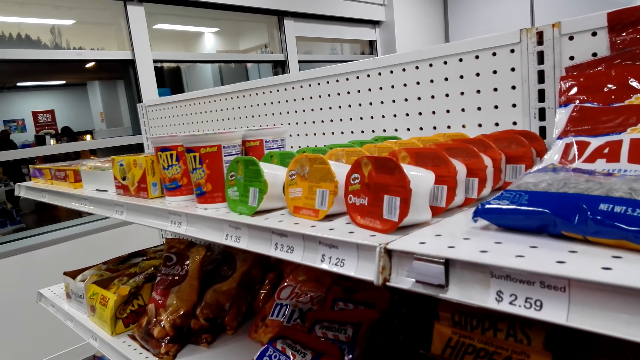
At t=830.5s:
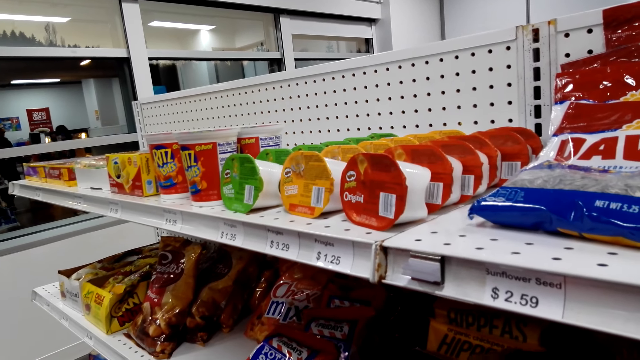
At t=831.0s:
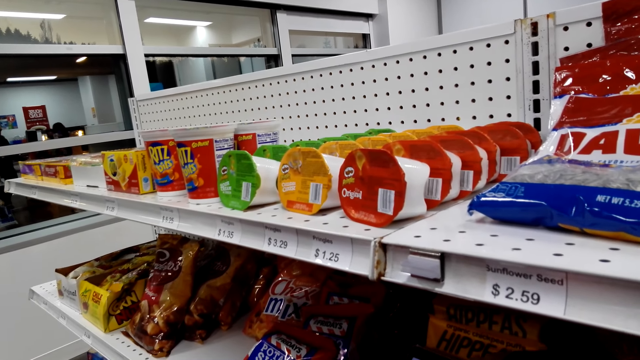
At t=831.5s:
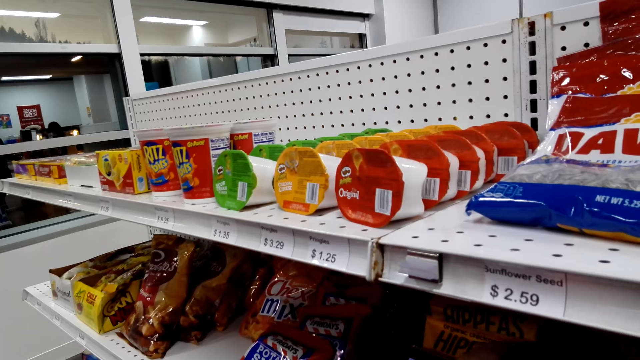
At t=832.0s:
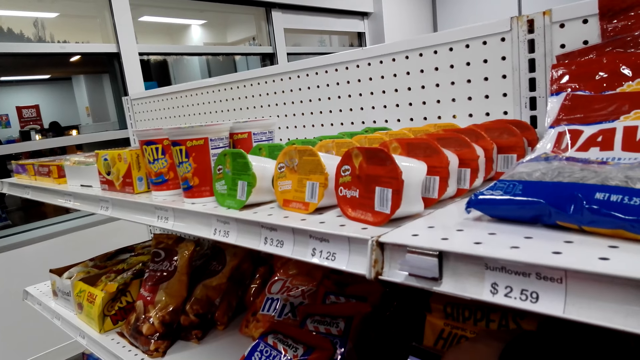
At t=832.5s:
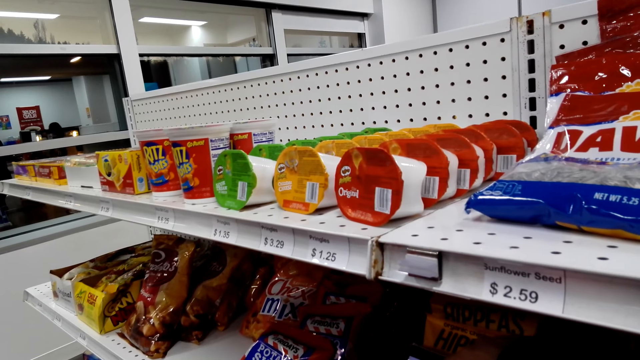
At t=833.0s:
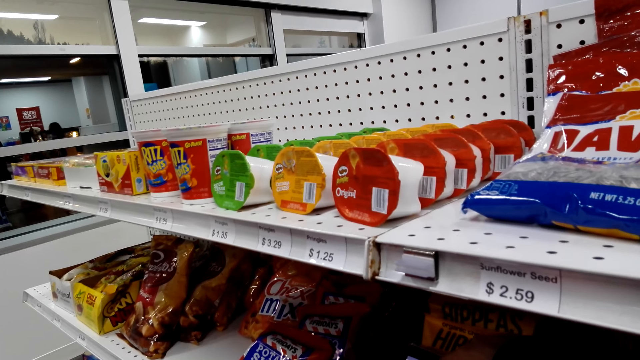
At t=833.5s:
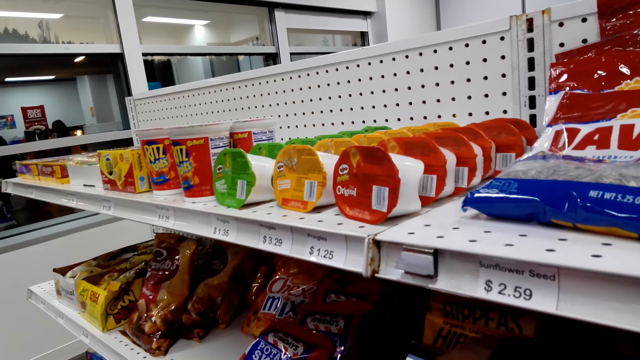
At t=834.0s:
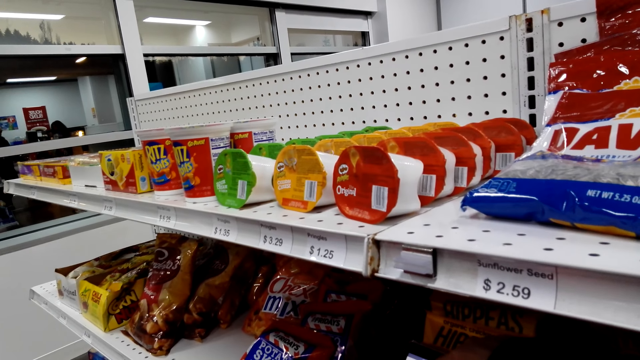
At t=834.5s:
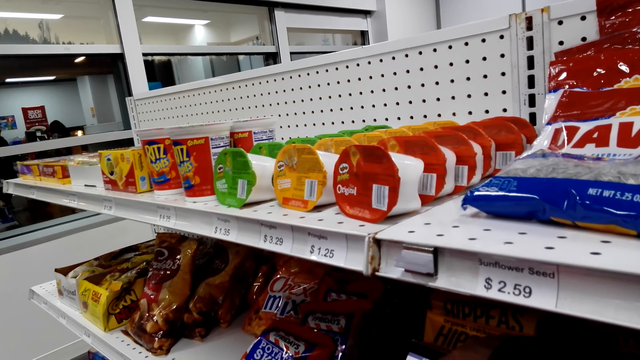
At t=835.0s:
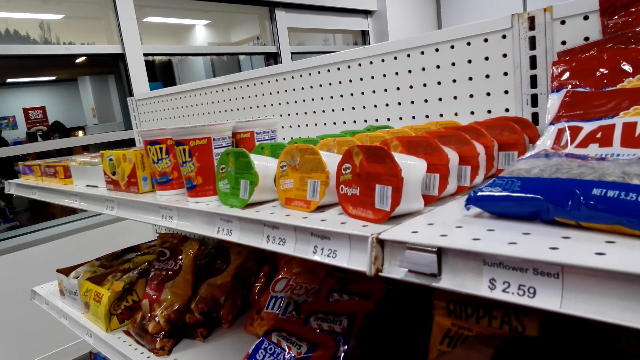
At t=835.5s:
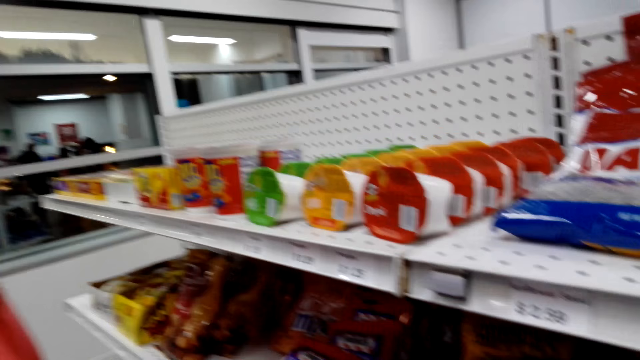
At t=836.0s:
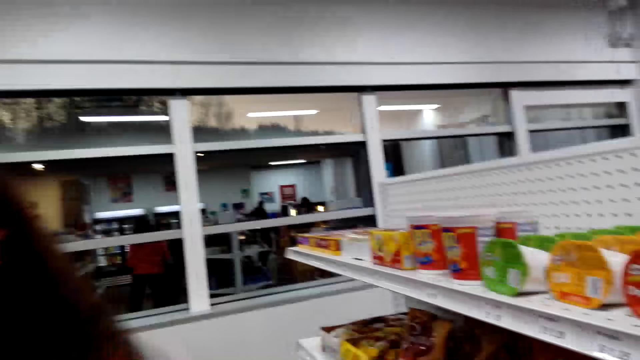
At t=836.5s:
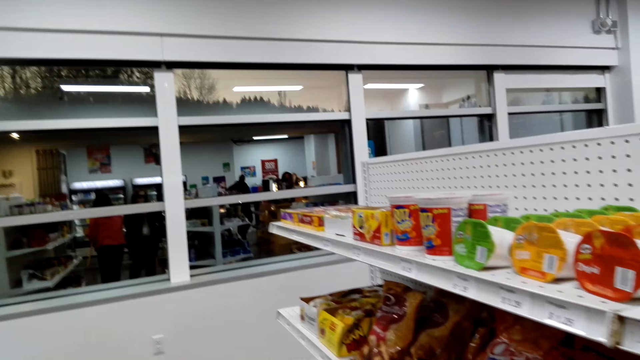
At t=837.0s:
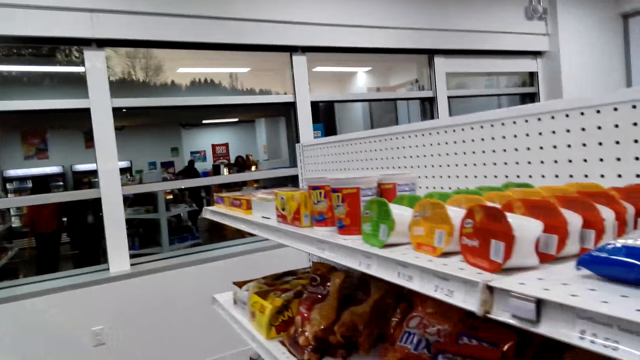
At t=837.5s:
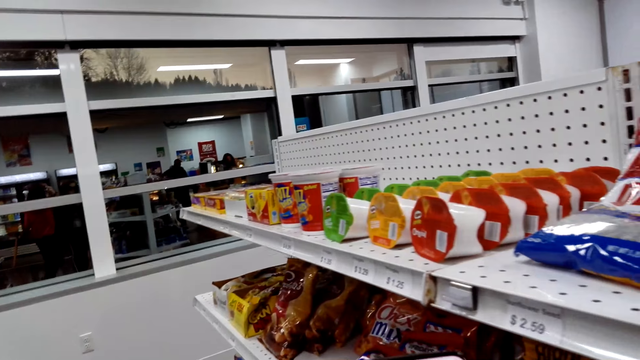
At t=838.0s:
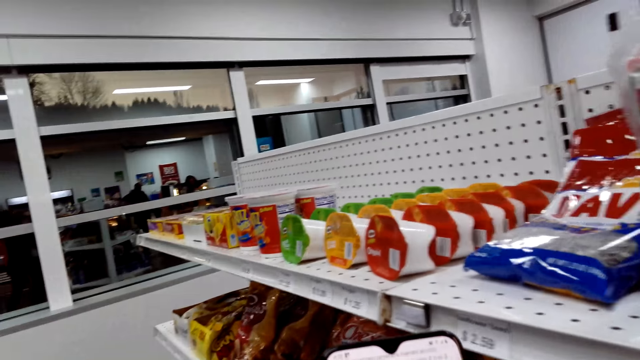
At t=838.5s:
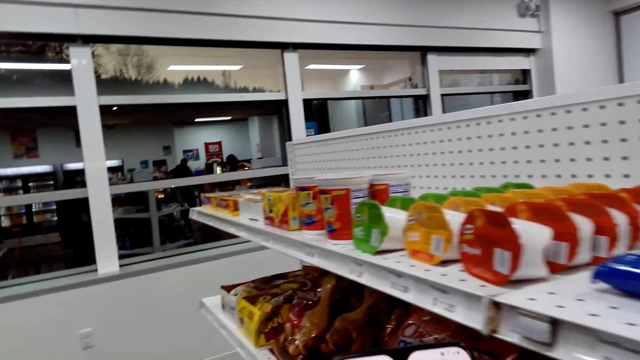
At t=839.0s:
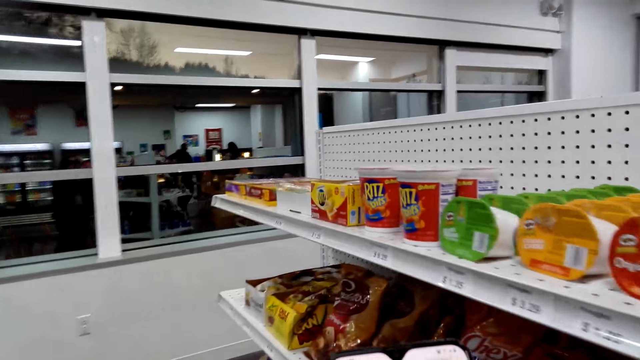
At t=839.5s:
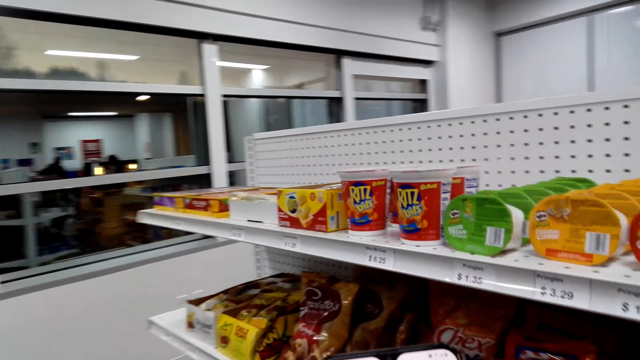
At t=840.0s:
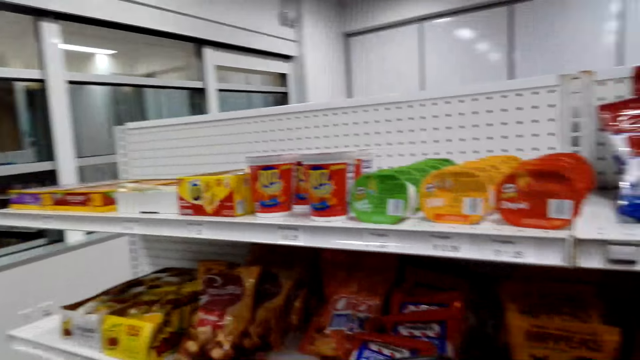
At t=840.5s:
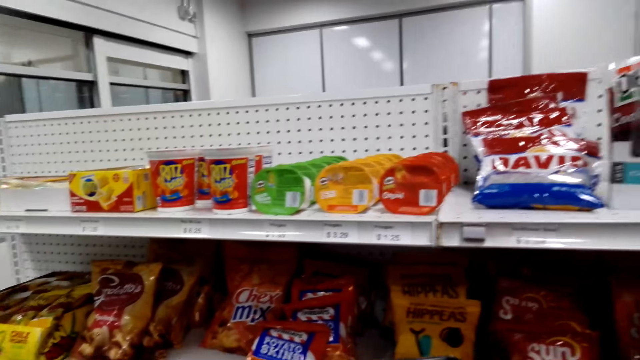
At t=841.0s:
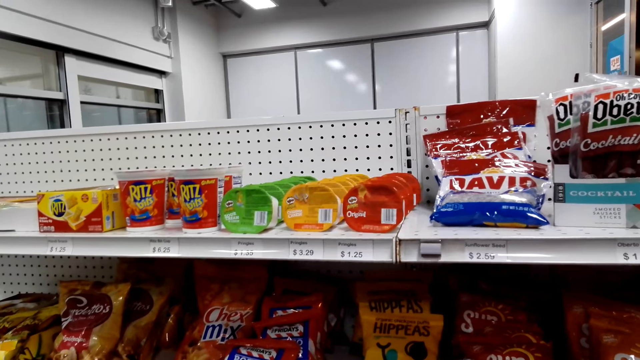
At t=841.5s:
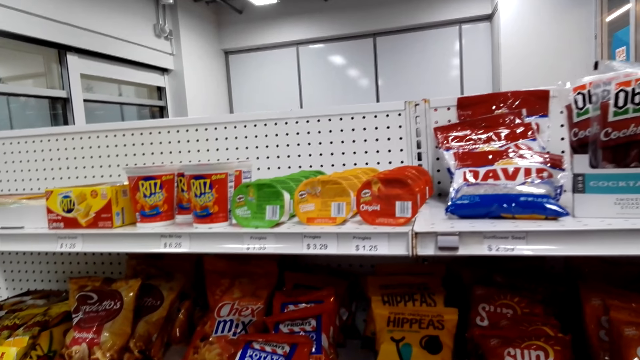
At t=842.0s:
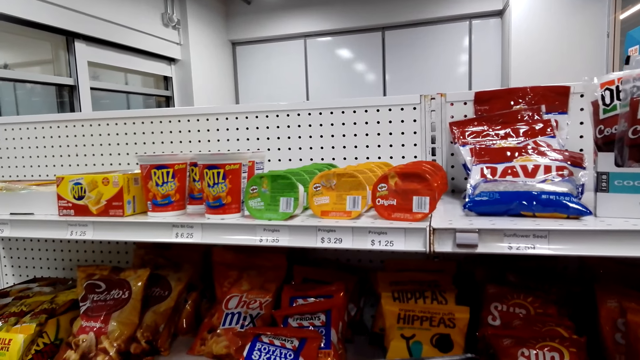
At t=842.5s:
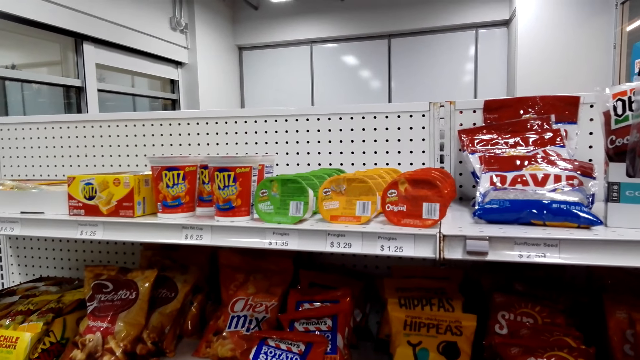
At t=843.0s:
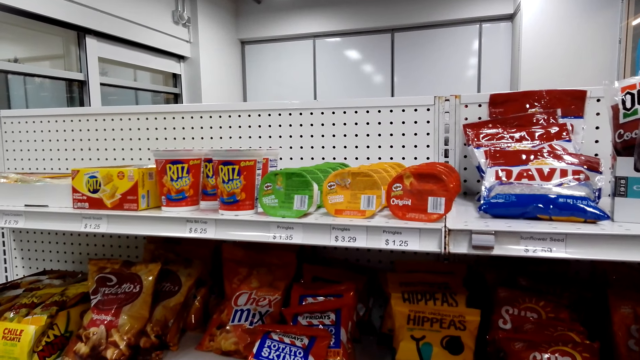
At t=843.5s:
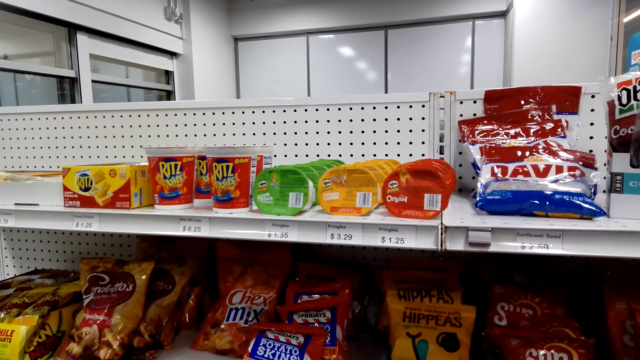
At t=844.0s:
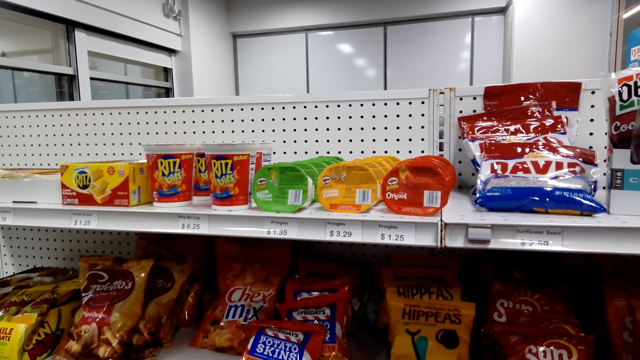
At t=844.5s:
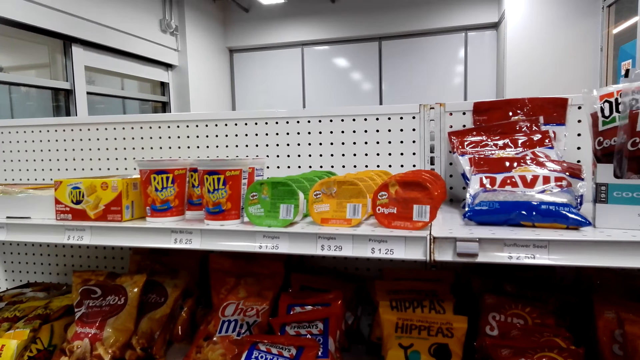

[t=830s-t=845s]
A woman walks around the supermarket. The camera wearer looks around the supermarket.

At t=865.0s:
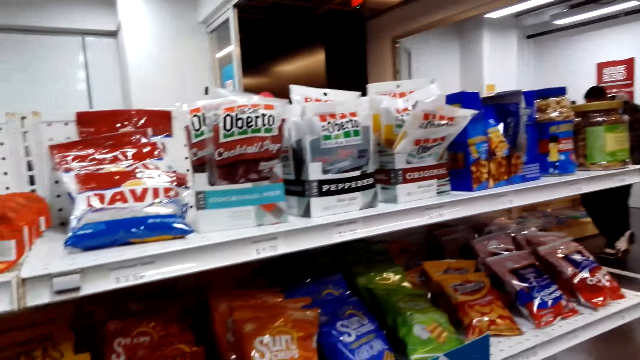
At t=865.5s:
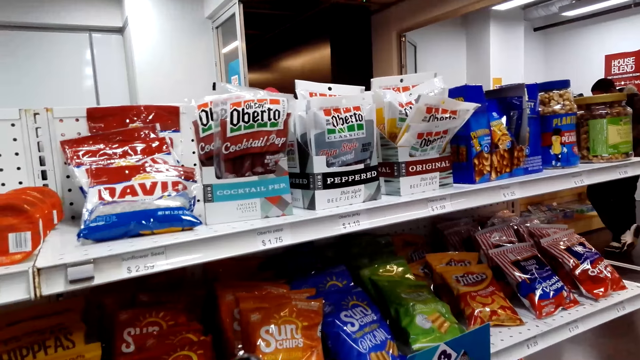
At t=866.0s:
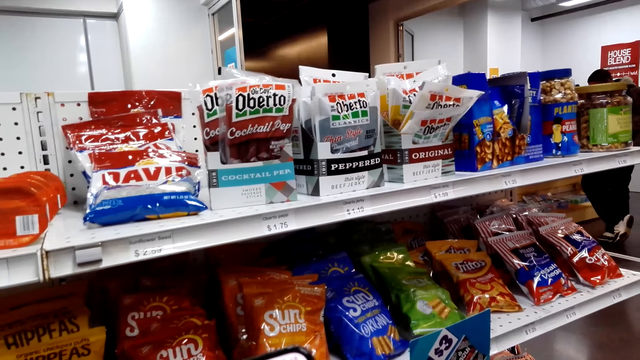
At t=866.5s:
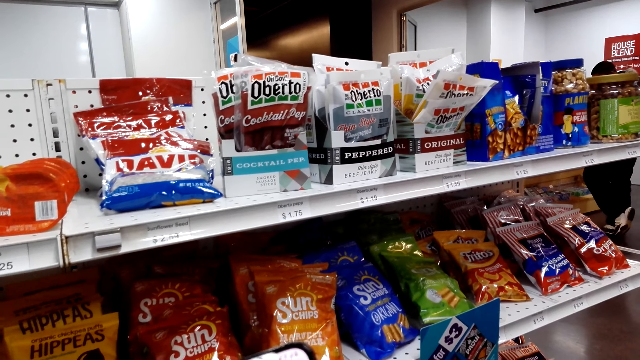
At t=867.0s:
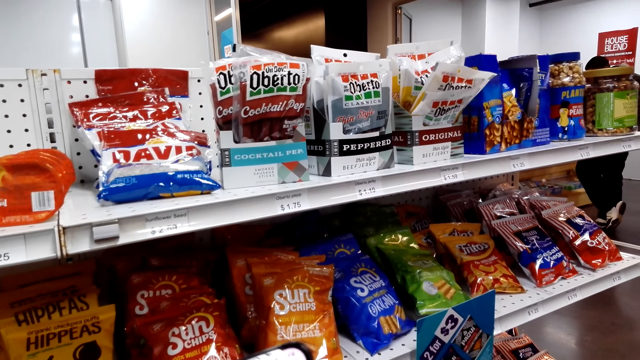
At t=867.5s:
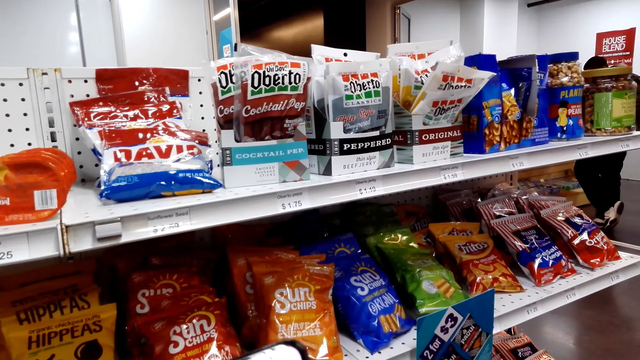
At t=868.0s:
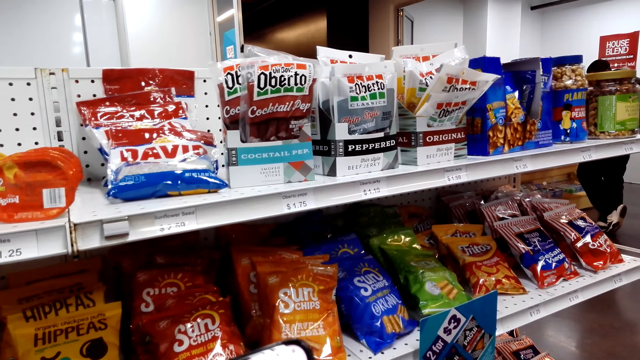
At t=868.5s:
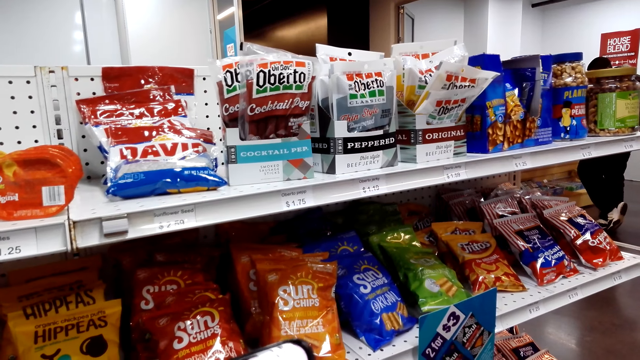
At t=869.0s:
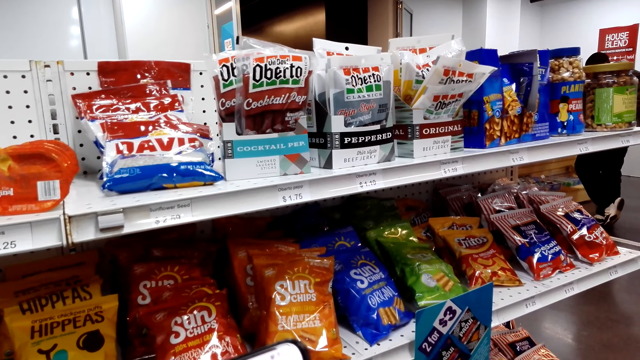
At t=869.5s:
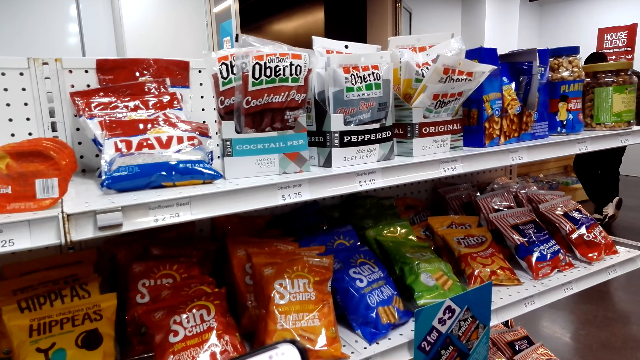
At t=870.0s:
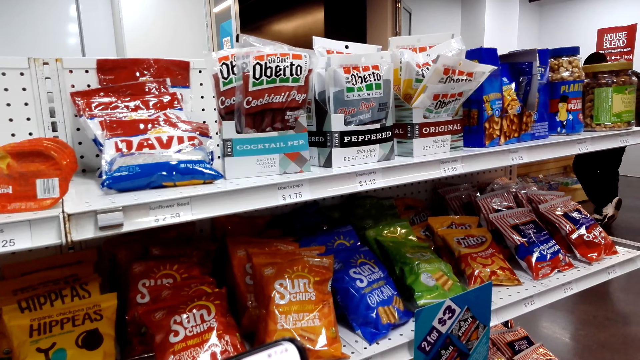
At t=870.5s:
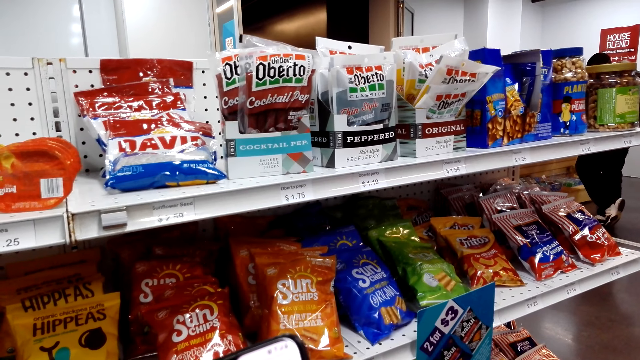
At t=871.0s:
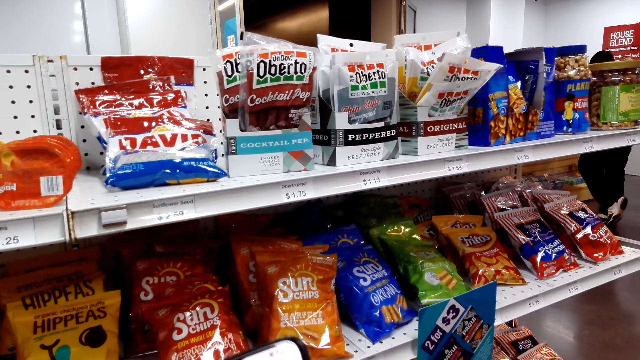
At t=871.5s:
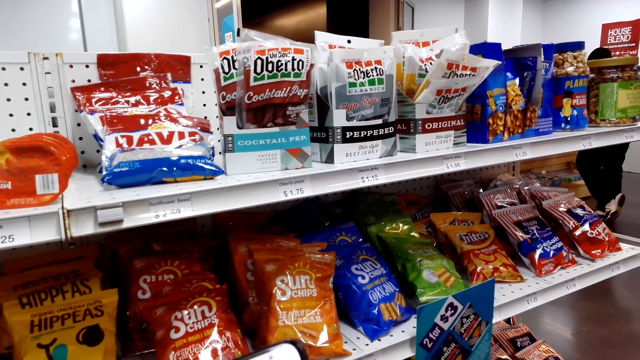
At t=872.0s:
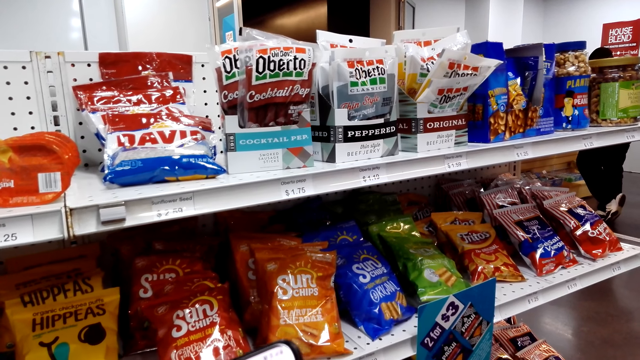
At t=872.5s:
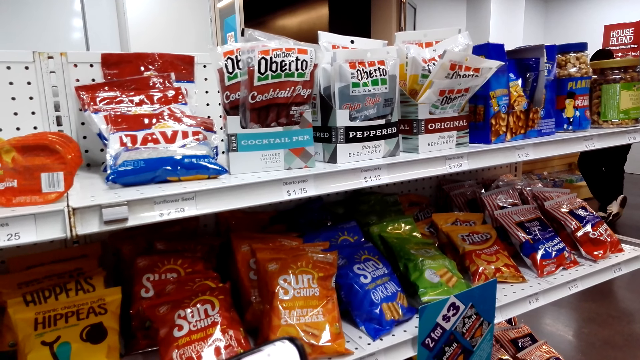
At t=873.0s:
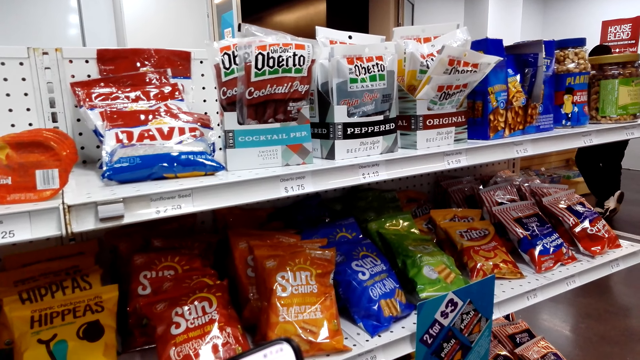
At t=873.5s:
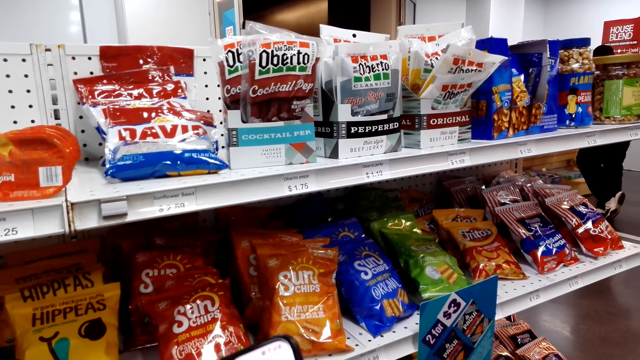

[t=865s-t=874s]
The camera wearer operates her phone.
